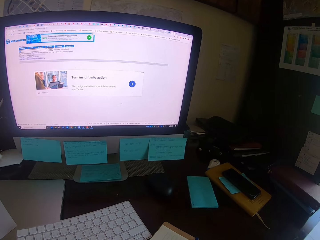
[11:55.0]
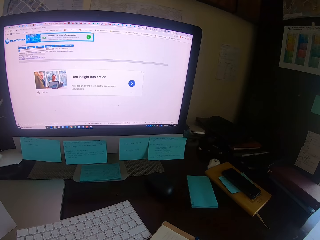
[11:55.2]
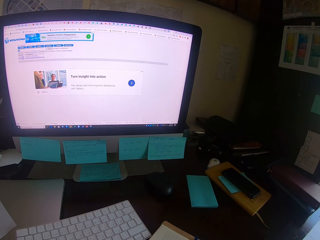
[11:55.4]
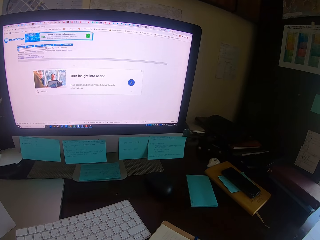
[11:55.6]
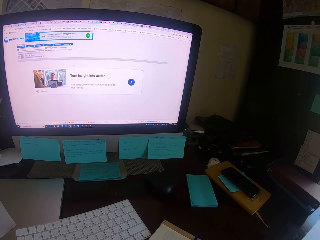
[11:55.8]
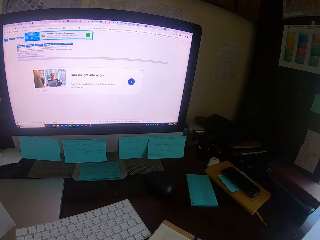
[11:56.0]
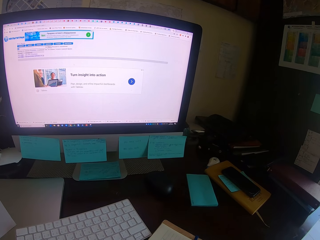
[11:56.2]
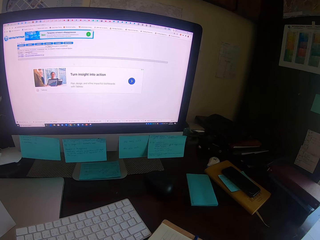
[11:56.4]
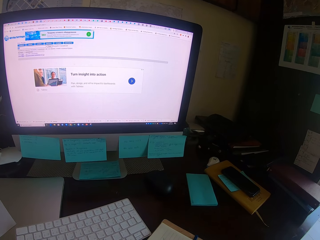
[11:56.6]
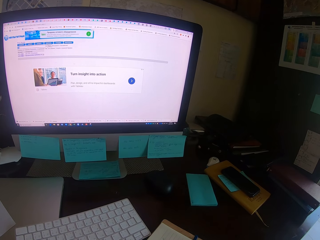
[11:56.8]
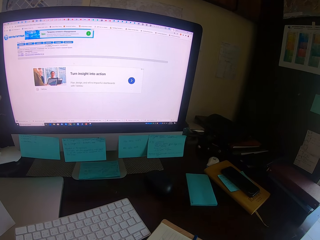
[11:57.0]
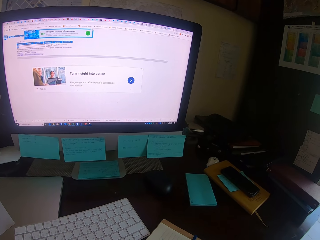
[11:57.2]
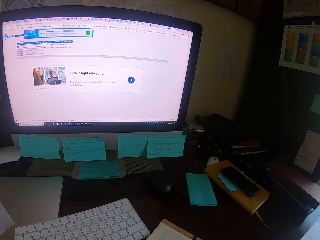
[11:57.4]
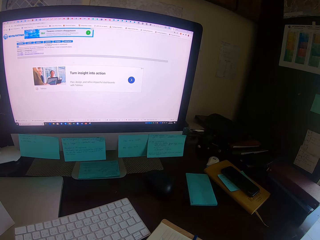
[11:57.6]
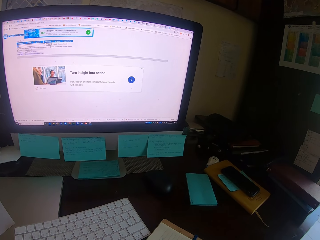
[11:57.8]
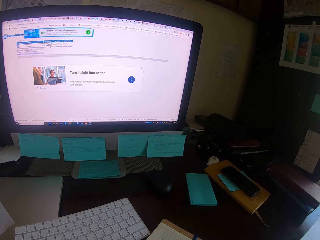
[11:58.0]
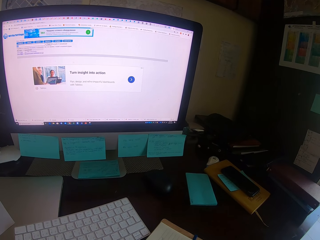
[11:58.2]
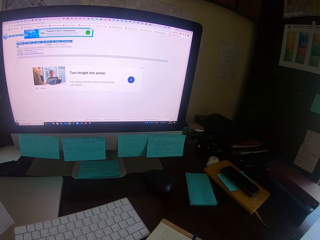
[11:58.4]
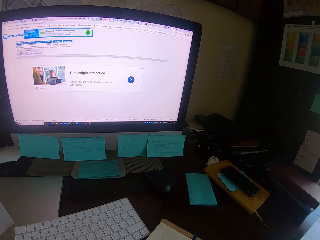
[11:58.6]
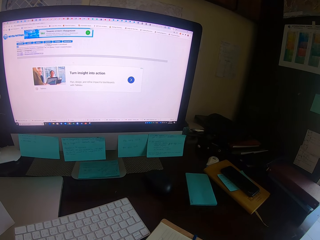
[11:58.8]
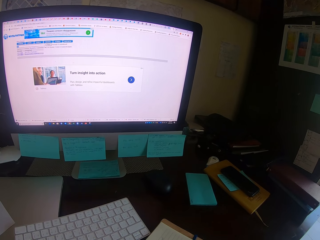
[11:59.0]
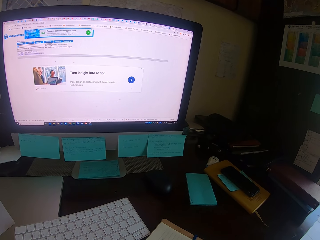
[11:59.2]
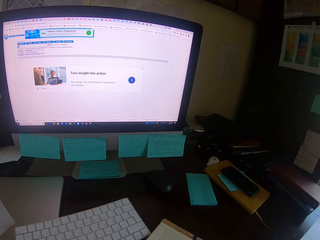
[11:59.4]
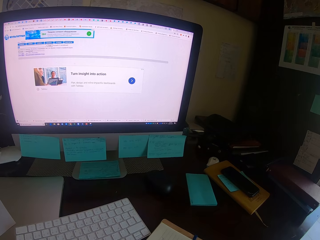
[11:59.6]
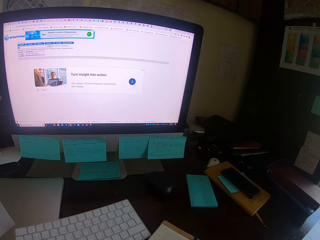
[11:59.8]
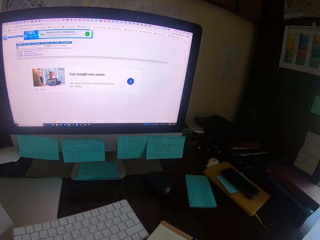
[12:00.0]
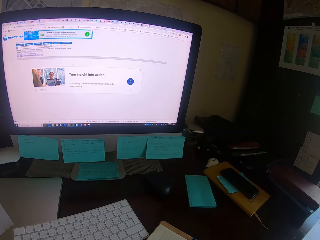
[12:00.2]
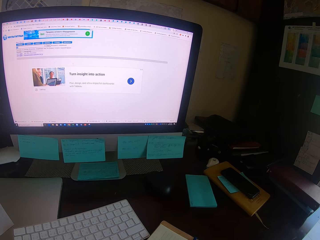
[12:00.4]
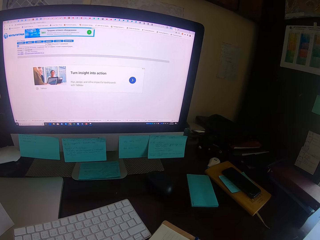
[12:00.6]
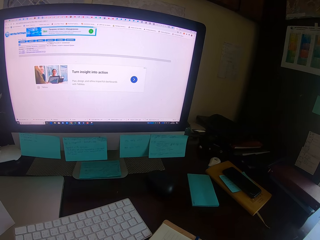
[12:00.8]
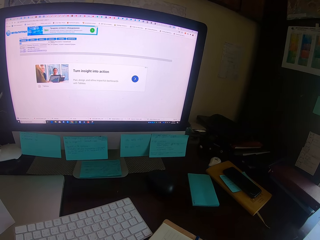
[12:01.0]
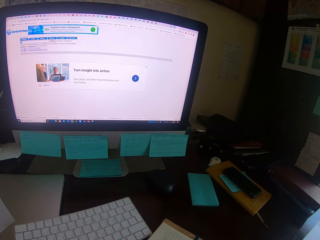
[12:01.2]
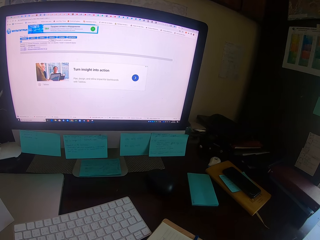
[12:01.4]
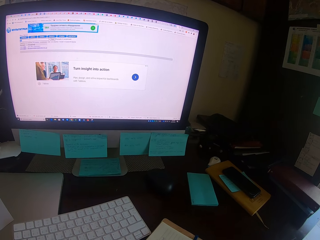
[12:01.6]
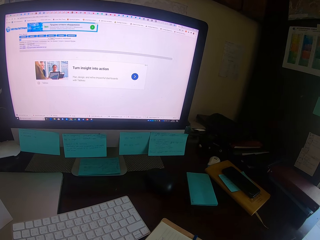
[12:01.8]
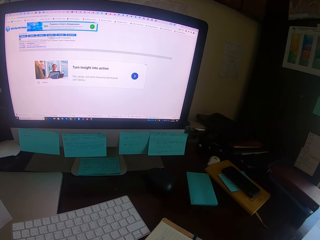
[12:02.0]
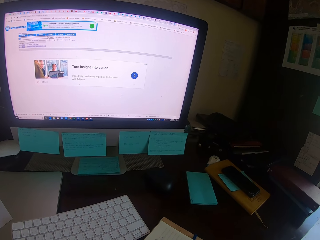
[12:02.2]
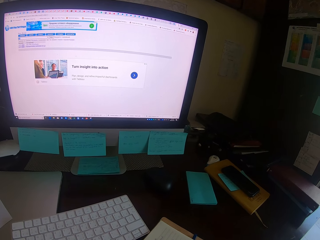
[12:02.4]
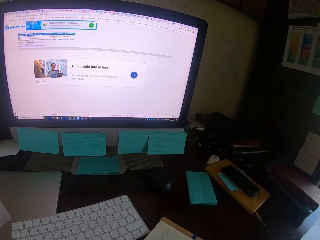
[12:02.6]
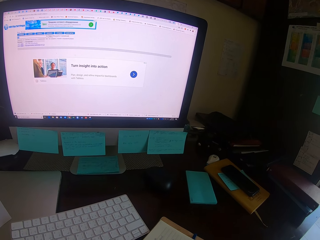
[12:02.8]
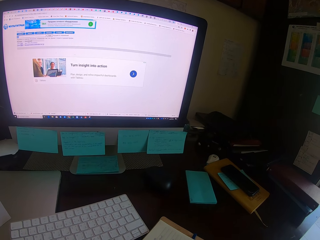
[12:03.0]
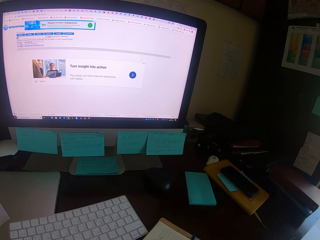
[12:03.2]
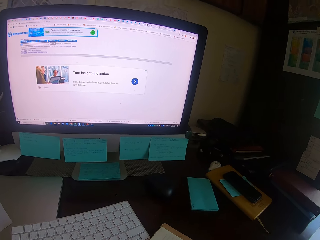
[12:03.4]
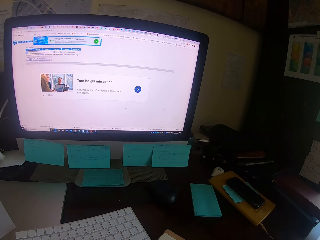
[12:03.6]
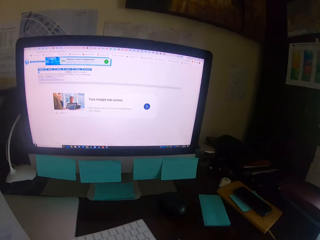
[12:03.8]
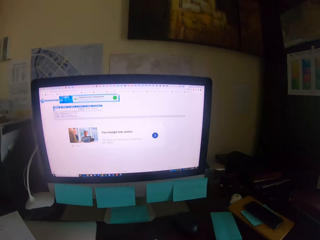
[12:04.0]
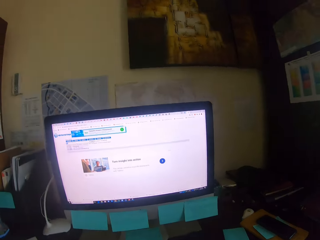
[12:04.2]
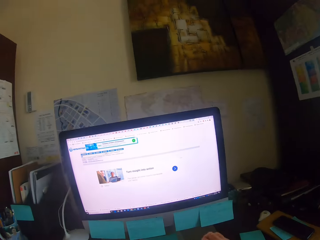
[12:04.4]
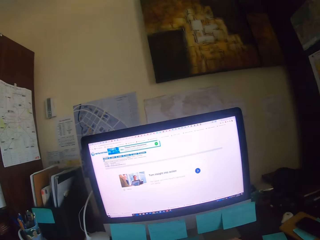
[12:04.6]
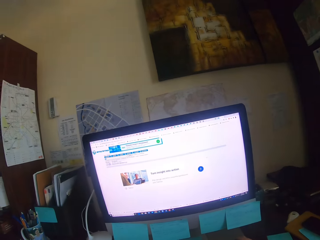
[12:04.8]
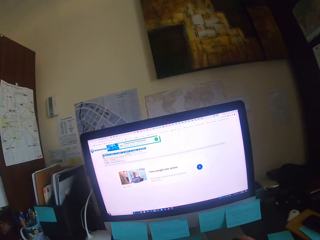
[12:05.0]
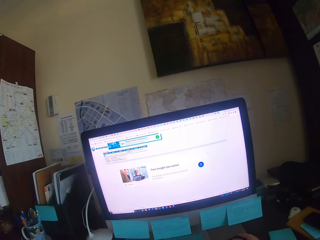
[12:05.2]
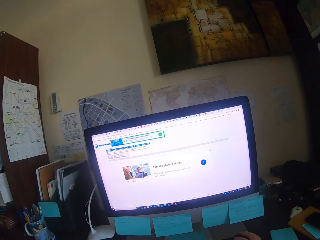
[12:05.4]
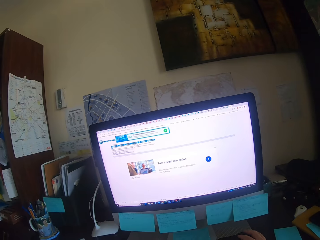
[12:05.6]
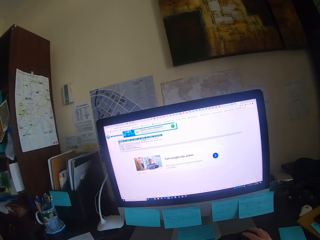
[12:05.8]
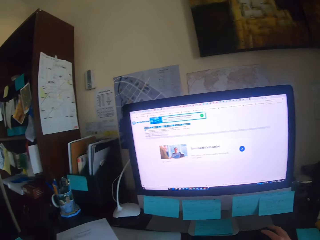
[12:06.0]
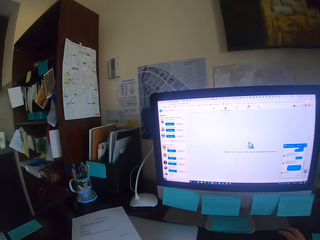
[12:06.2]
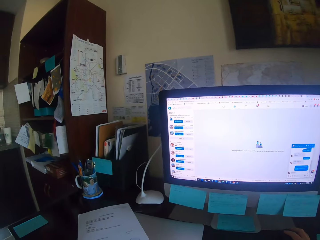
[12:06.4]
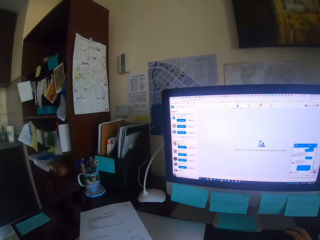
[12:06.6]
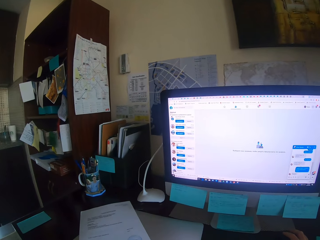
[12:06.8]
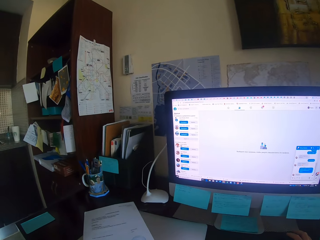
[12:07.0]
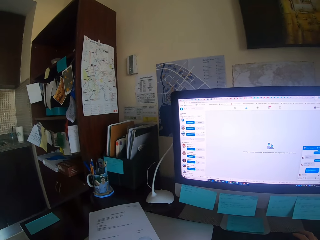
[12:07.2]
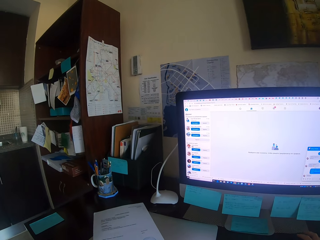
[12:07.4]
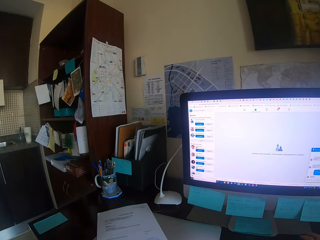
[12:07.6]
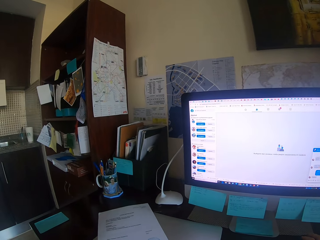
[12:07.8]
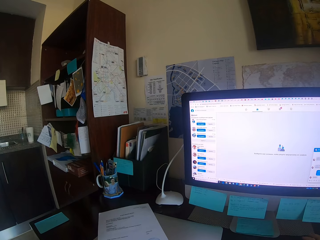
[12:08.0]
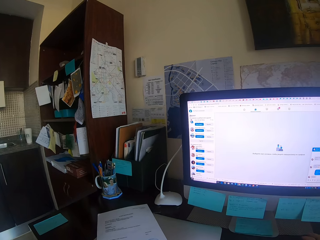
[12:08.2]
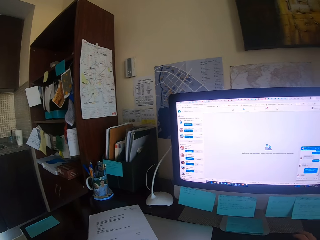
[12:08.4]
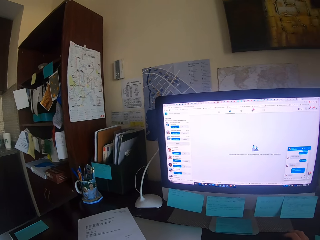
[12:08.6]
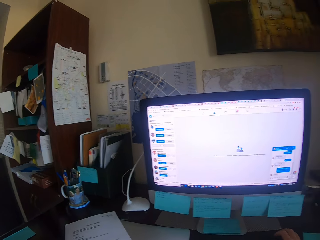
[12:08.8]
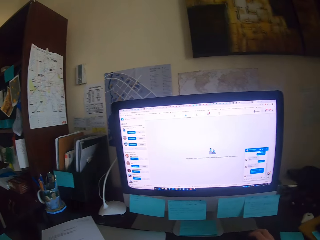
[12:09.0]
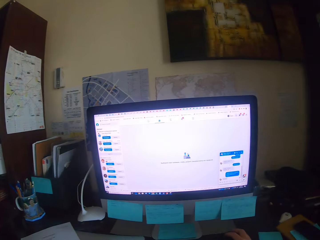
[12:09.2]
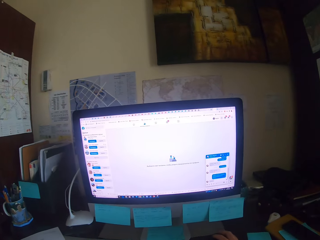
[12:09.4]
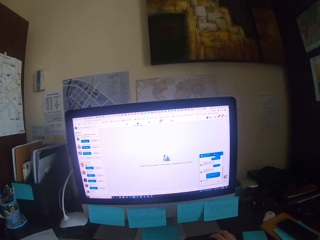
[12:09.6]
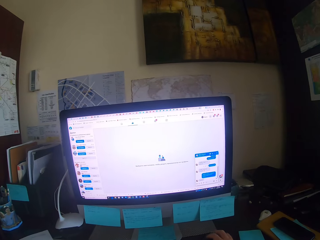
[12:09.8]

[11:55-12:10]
The camera wearer holds the mouse. They operate the desktop. They type on a keyboard. They look at a paper.

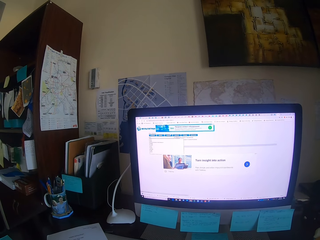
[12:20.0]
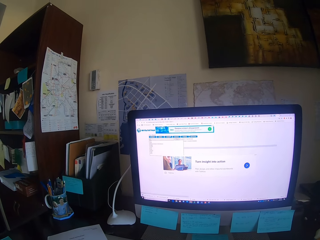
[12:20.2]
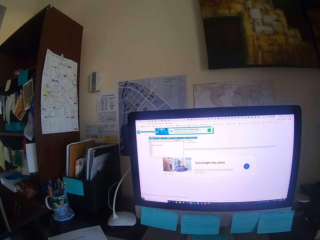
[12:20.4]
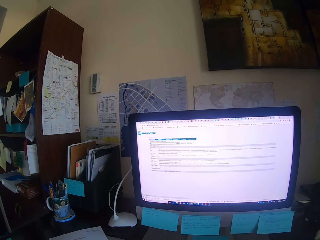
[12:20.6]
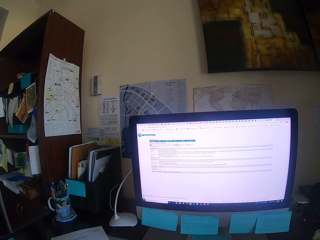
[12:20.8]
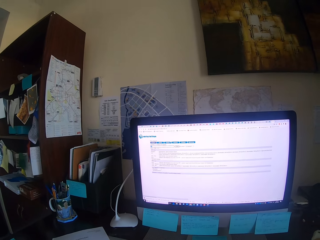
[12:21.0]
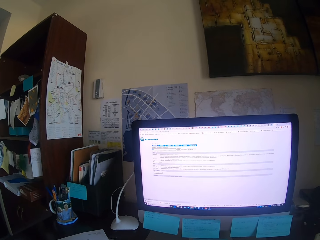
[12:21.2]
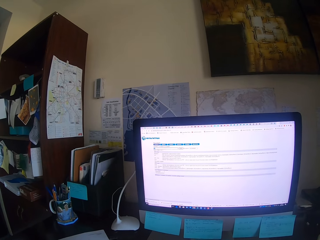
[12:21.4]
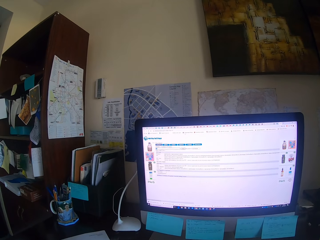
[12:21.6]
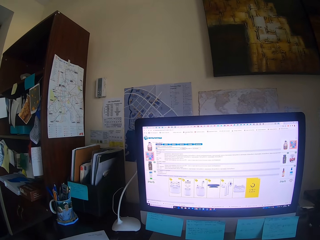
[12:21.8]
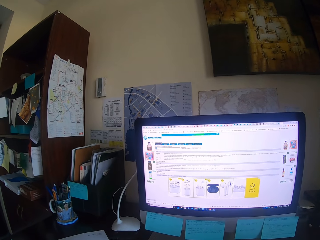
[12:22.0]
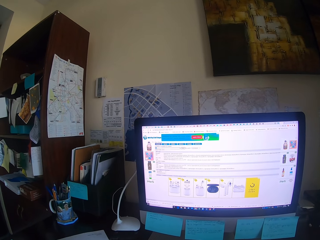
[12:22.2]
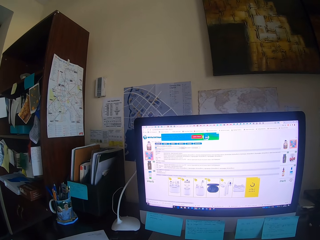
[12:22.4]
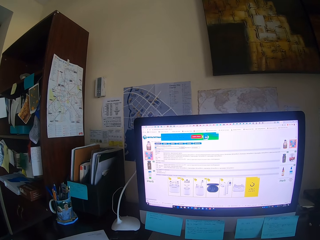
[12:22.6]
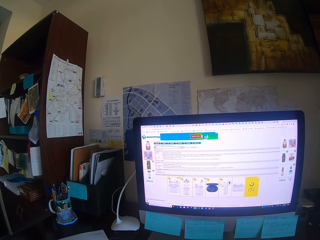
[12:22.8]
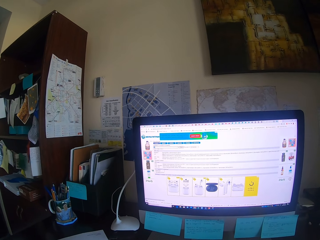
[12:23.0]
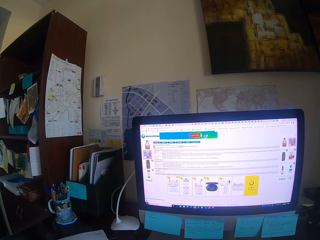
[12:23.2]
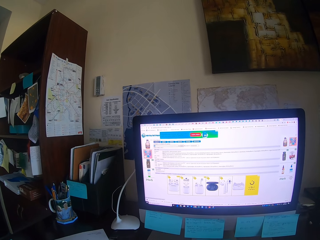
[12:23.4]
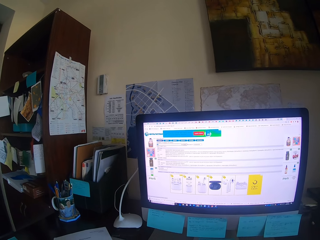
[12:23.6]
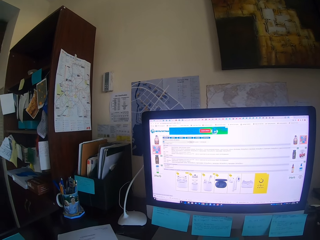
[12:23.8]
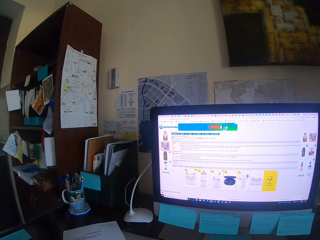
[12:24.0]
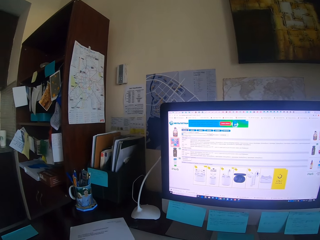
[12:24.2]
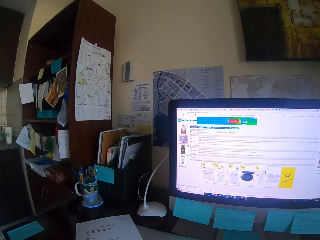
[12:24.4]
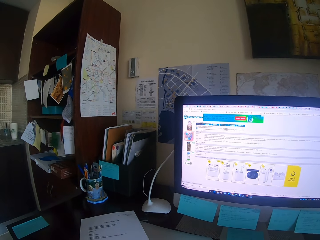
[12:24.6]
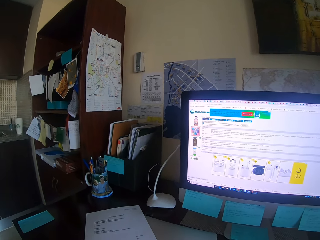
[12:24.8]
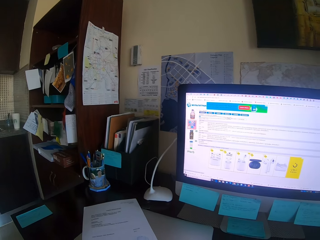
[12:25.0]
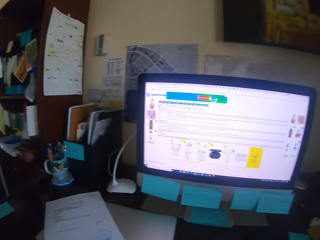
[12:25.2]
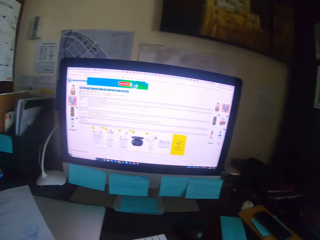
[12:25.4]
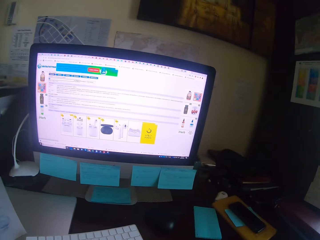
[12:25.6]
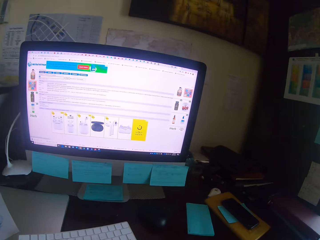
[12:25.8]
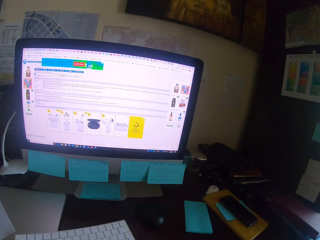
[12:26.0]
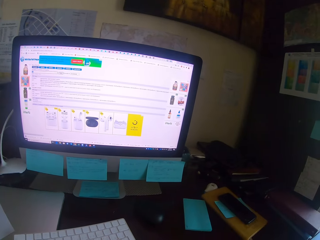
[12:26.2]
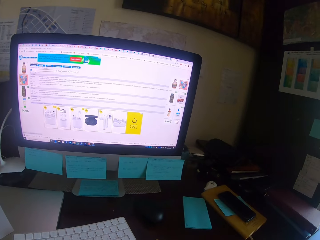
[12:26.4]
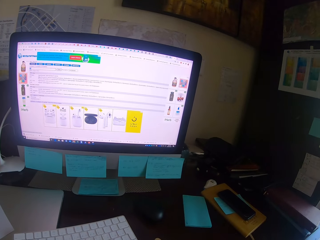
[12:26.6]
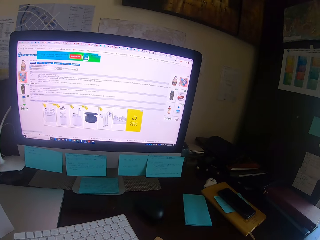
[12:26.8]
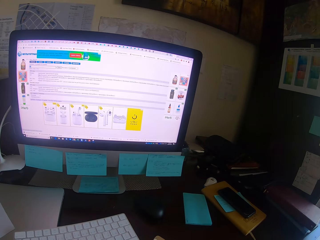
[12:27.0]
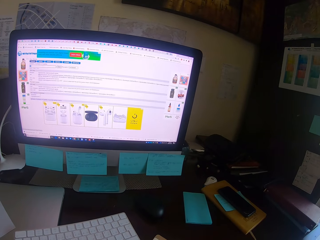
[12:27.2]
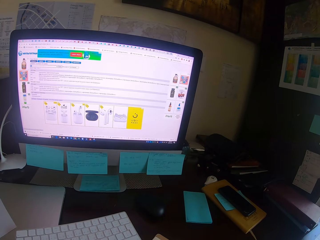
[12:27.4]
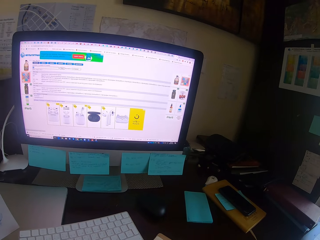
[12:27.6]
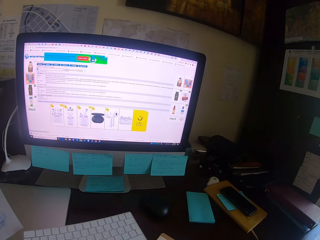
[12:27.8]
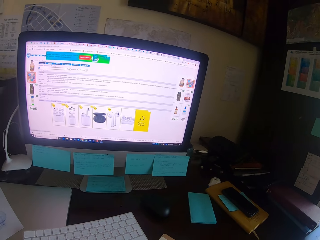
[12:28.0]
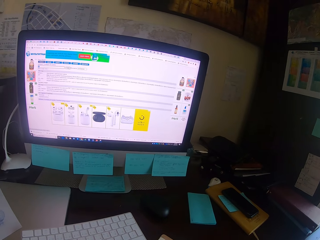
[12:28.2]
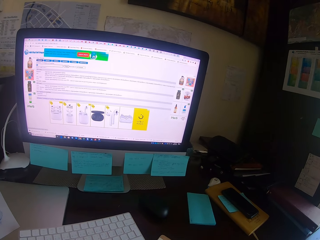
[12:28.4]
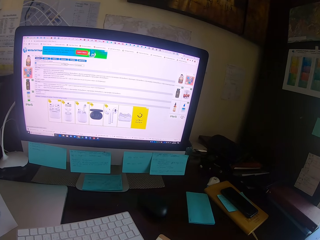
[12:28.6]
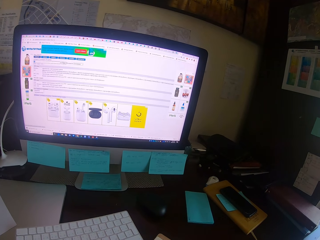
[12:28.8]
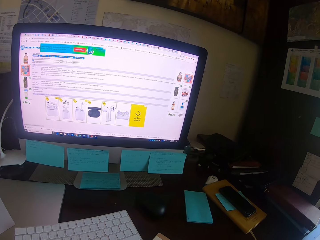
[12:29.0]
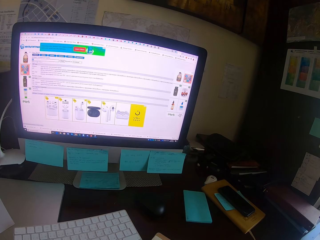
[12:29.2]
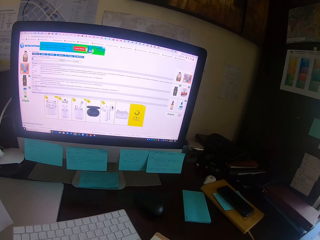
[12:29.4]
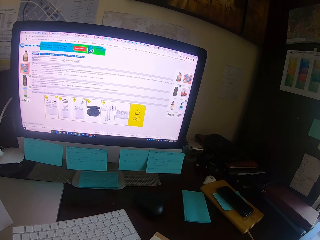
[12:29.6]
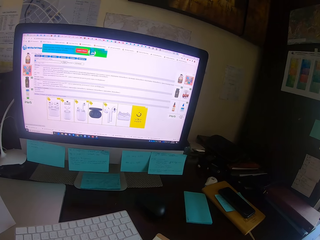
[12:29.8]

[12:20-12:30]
The camera wearer writes on the book.
